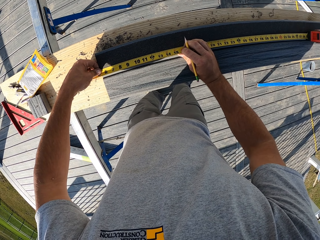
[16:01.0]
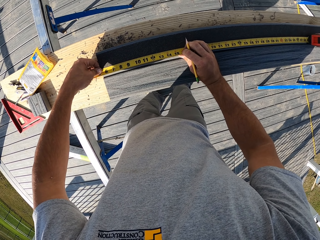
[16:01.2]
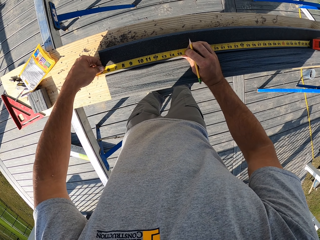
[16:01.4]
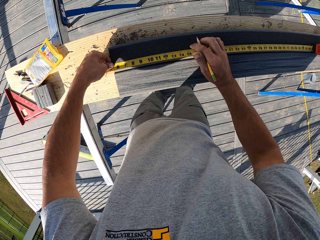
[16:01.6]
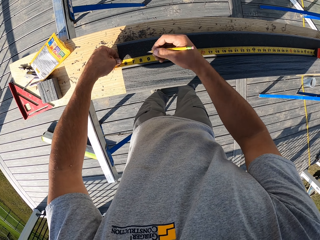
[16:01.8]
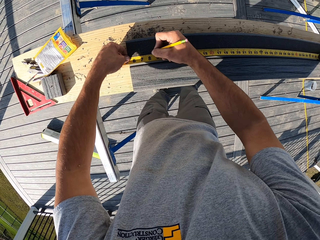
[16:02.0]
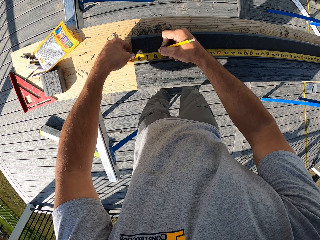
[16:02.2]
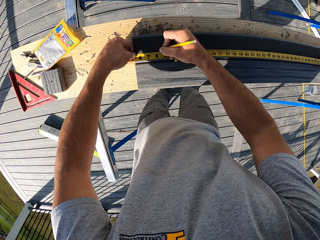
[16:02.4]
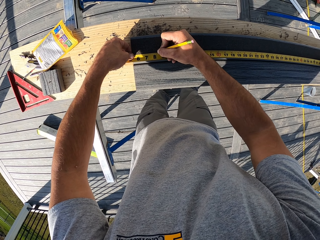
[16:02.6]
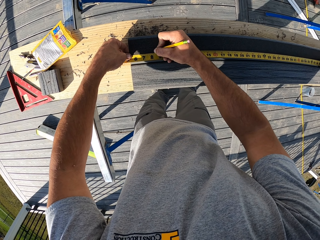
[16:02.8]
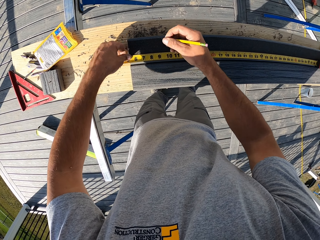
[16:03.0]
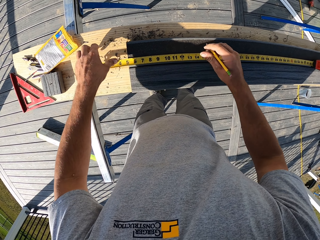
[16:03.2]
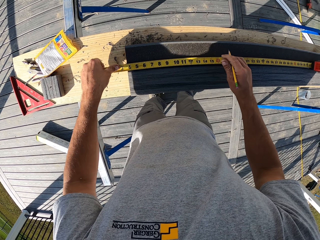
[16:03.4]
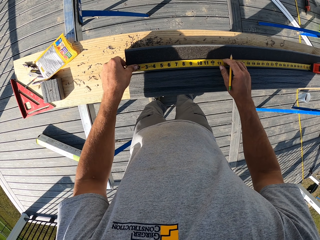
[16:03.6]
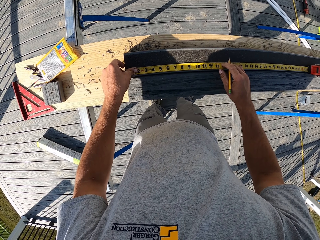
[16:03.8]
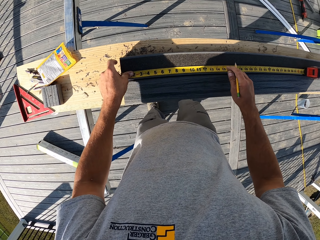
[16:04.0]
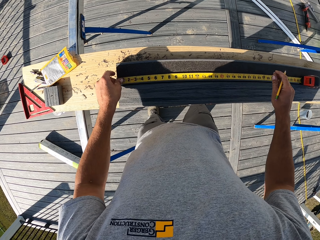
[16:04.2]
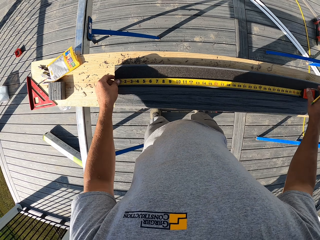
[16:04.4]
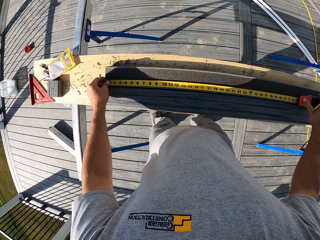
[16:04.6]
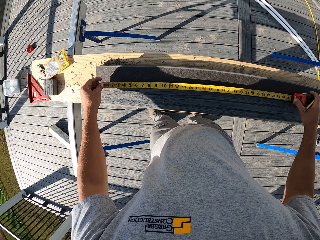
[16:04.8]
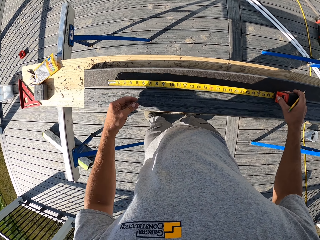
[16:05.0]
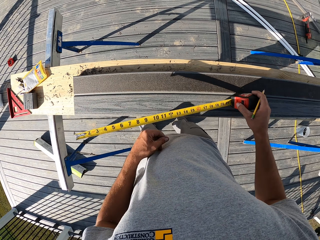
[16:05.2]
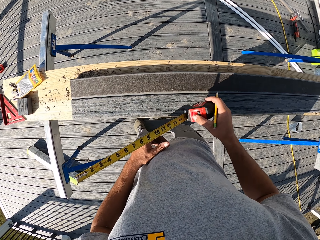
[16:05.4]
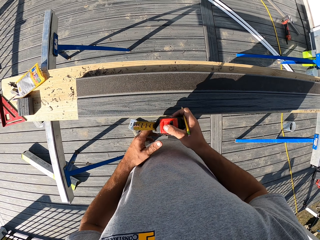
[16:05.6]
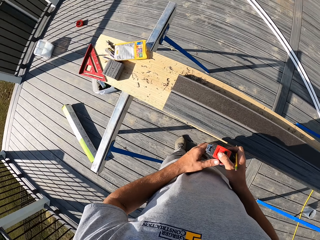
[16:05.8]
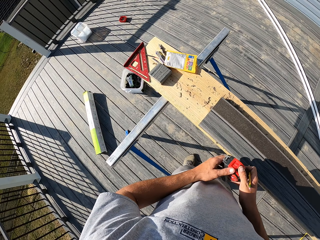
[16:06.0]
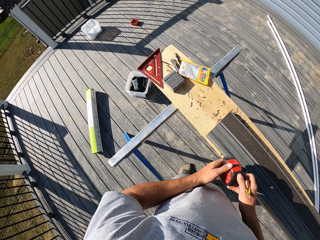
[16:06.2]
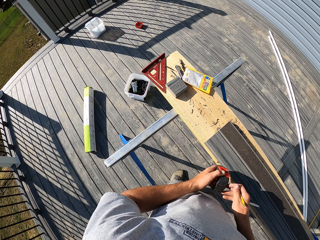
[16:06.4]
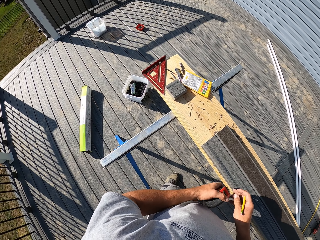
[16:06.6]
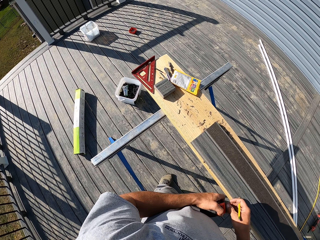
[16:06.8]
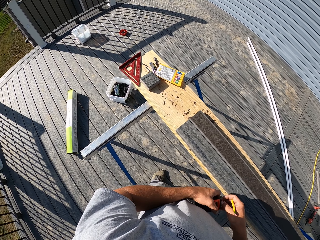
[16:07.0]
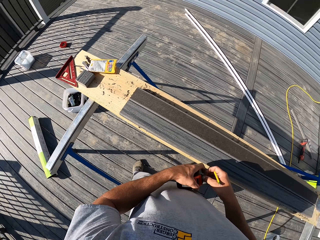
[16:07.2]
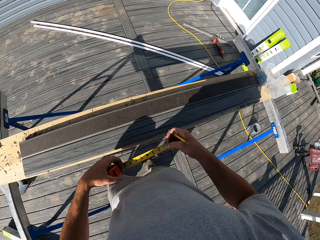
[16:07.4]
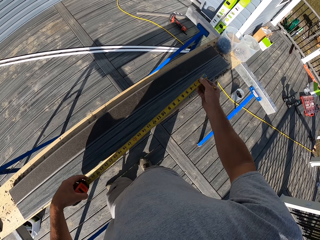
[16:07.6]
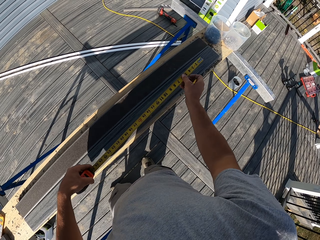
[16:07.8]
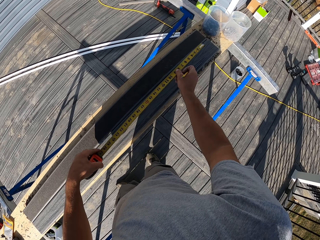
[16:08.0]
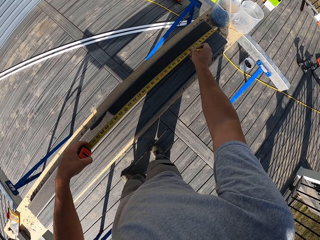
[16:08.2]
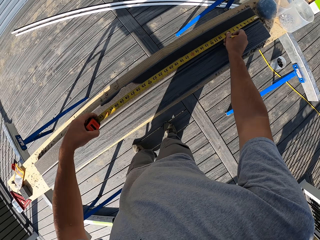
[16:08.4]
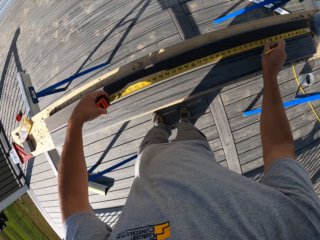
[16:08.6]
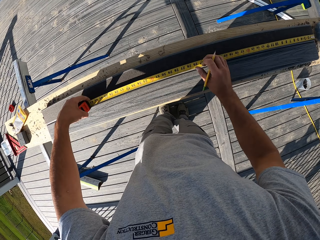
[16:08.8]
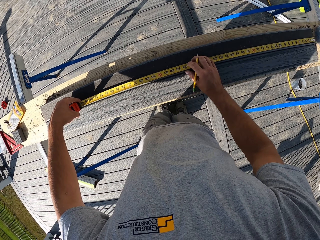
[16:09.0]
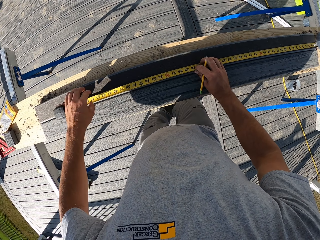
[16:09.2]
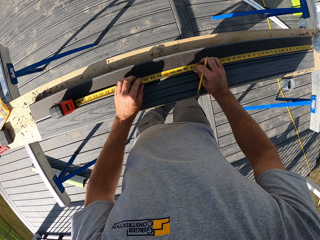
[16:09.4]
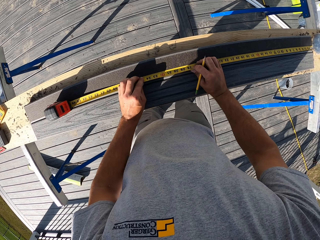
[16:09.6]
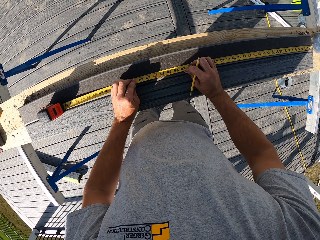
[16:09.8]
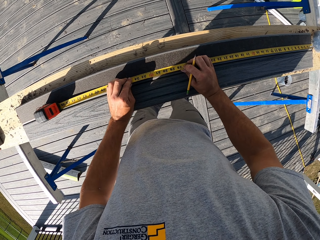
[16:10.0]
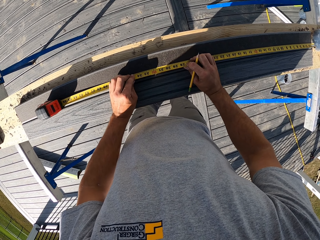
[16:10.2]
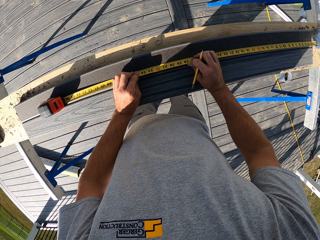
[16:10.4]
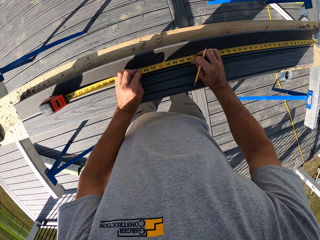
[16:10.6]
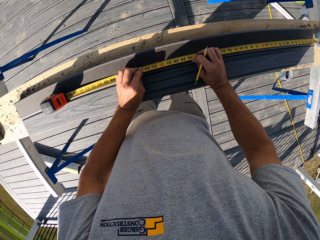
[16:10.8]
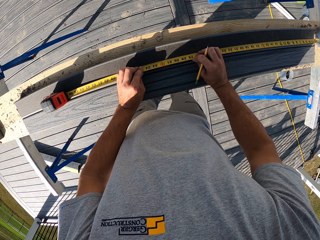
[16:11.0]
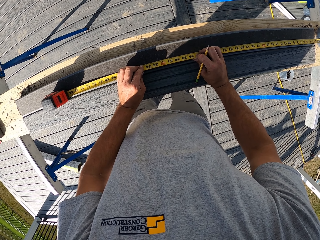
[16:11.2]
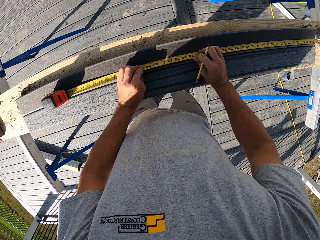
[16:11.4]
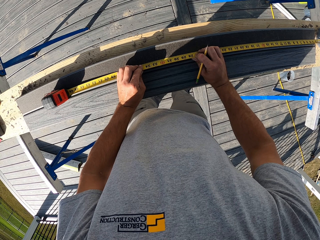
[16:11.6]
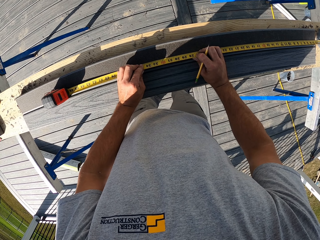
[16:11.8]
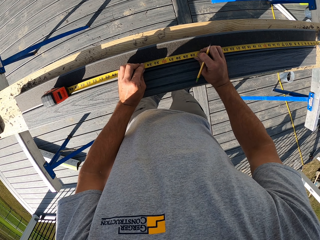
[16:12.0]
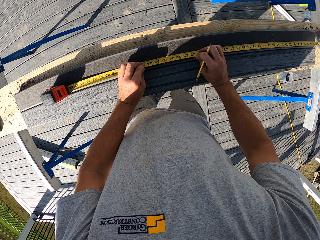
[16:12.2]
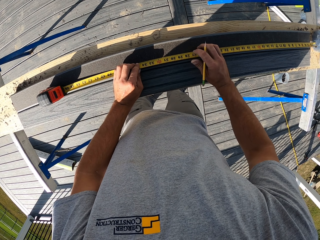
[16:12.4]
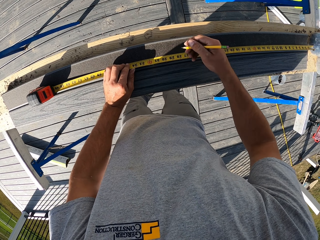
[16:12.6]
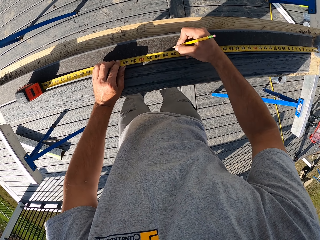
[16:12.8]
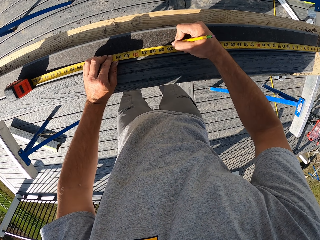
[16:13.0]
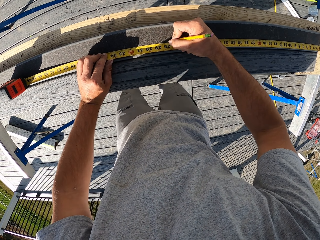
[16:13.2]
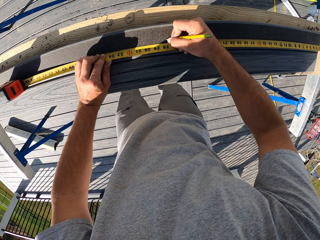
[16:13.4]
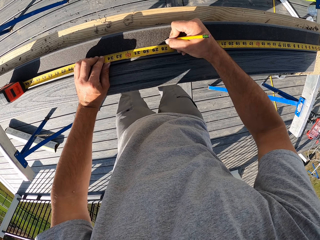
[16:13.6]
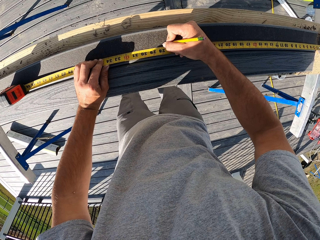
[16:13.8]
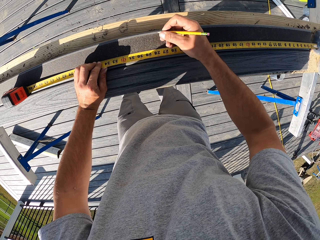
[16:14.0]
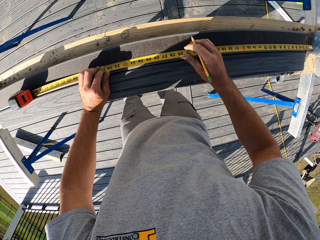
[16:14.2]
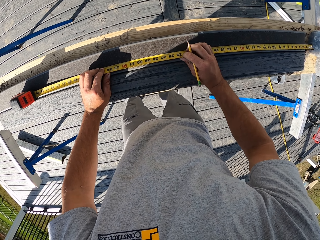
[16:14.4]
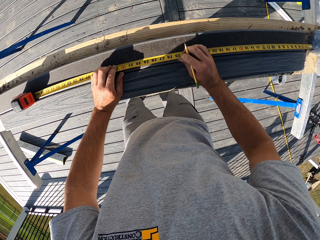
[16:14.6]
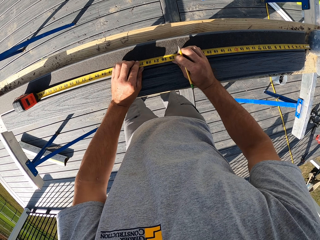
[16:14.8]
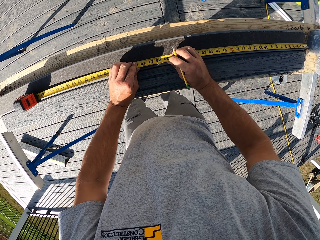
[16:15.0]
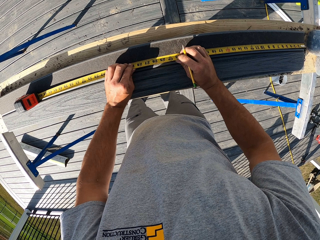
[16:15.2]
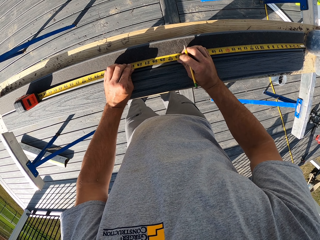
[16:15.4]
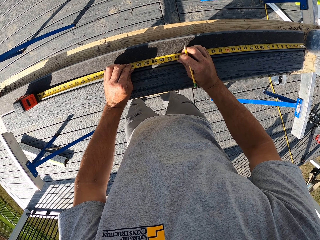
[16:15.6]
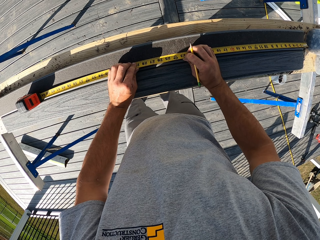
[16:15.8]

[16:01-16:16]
The camera wearer moves the tape measure on the timber. They fold the tape measure, stretch the tape measure, and measure the timber. They measure the timber wood and mark the timber.

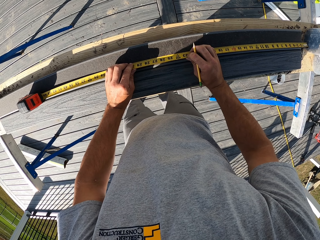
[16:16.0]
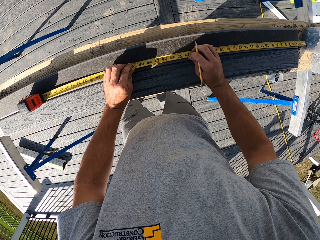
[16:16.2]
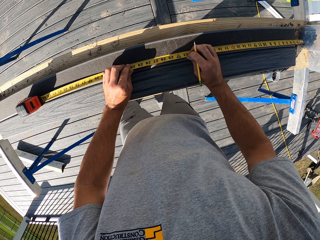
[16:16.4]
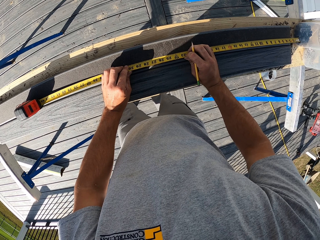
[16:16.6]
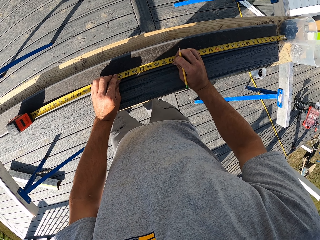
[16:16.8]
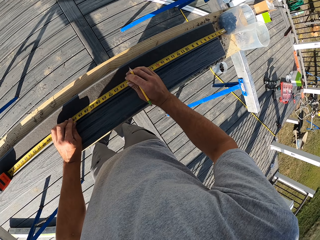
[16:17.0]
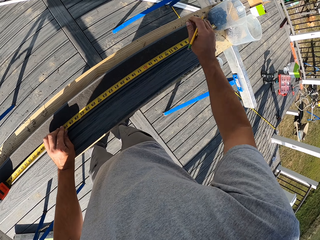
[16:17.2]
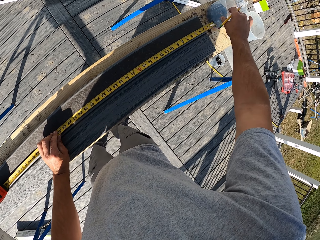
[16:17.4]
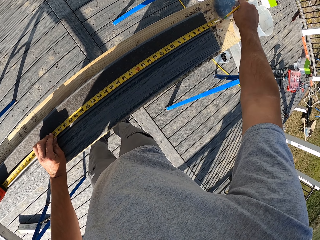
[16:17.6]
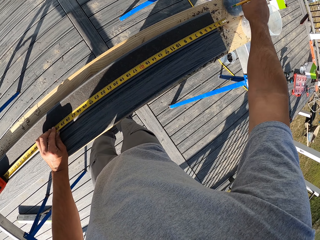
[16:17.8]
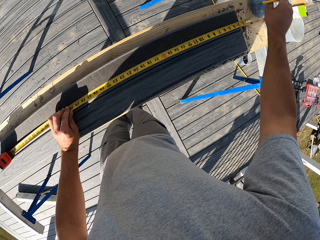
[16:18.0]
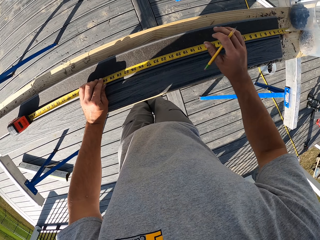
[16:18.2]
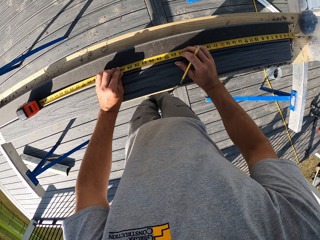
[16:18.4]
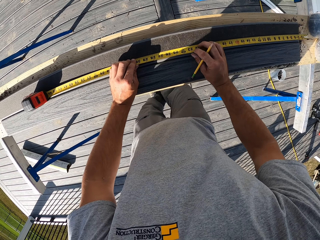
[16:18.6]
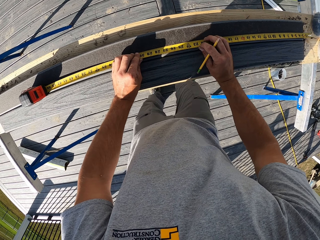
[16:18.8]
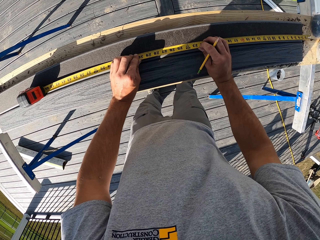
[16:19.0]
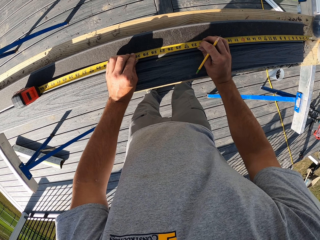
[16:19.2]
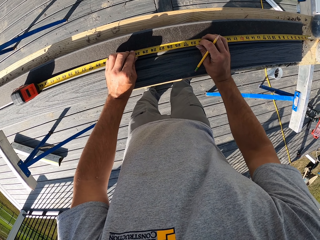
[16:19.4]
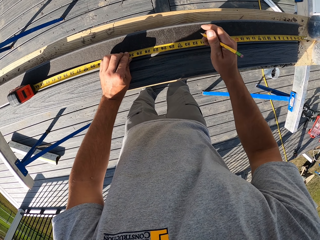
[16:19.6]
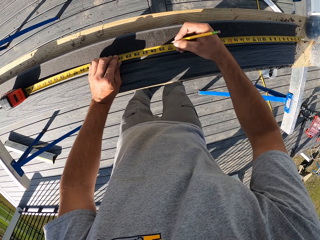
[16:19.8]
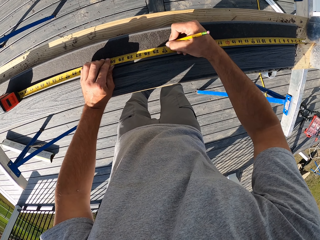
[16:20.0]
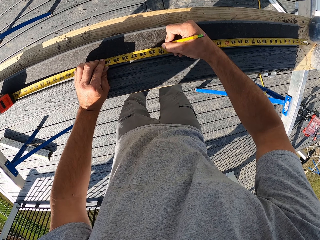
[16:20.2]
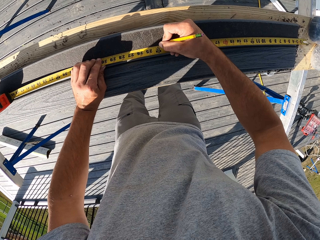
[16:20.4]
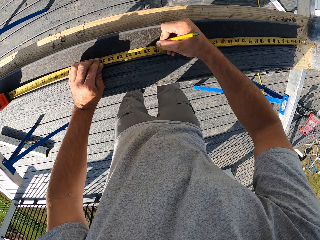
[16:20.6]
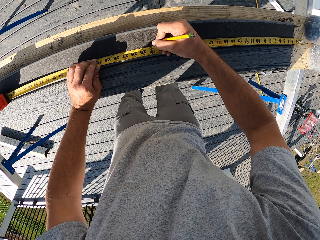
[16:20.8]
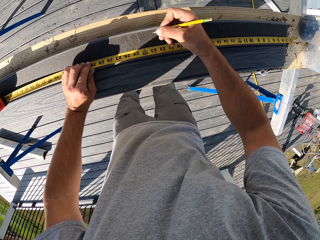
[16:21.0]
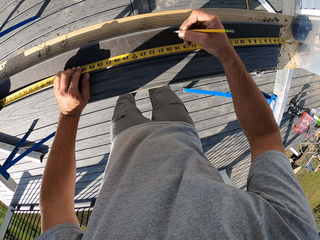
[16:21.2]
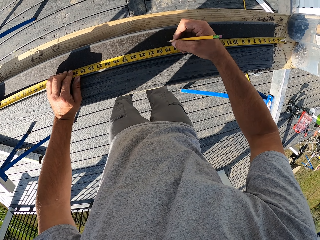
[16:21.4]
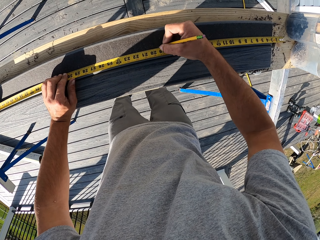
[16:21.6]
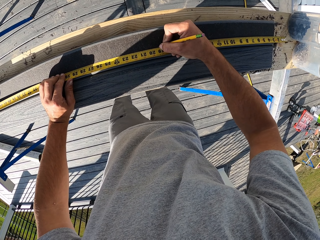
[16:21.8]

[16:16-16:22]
The camera wearer repositions a wiper or the tape measure. They measure the timber wood.
